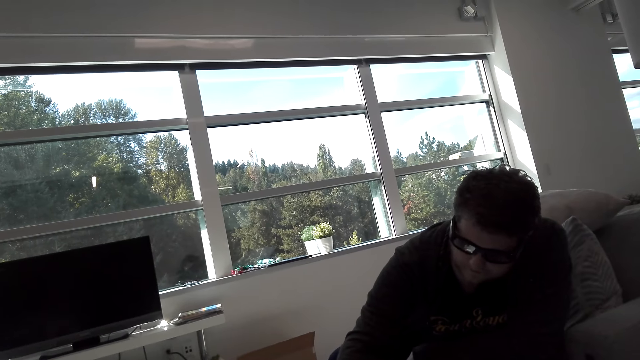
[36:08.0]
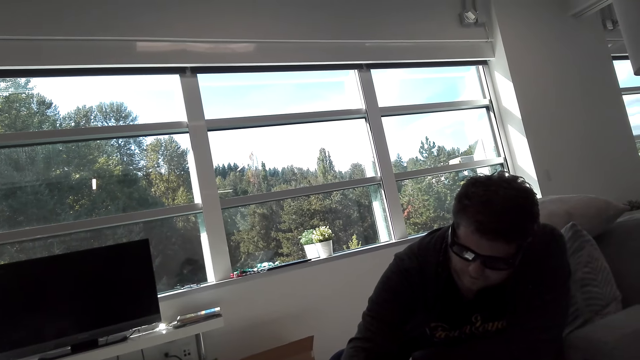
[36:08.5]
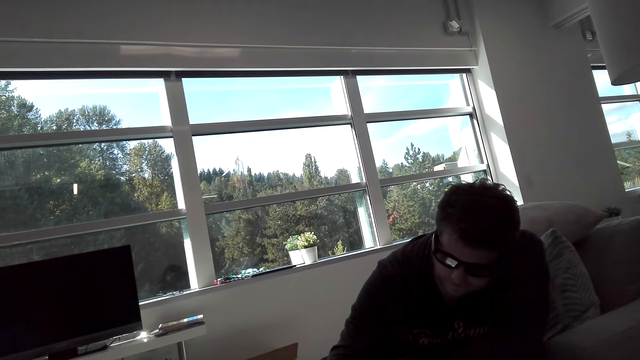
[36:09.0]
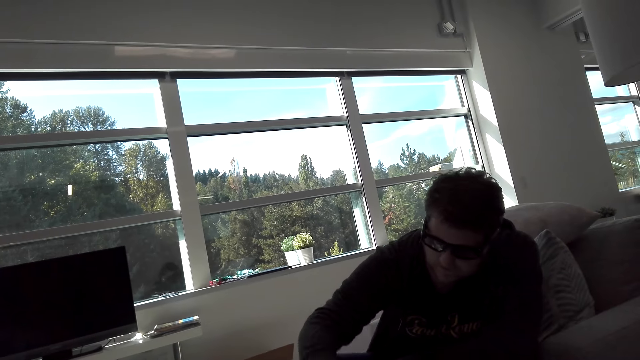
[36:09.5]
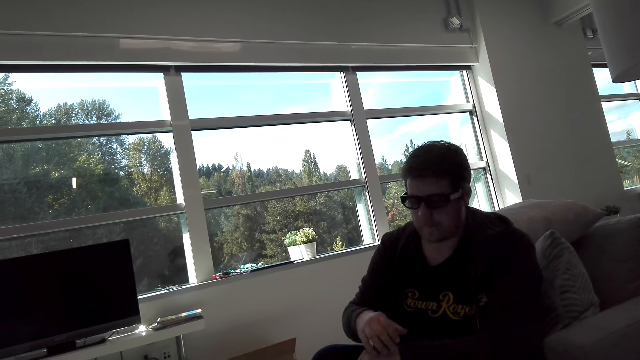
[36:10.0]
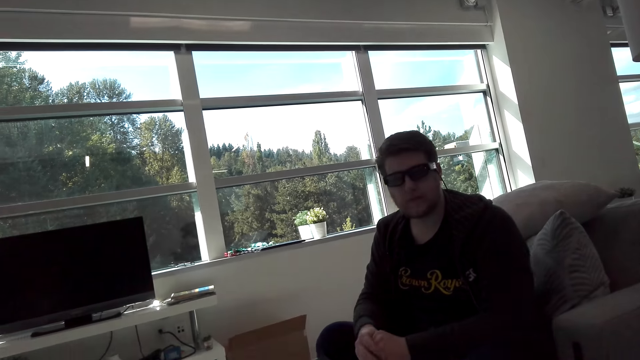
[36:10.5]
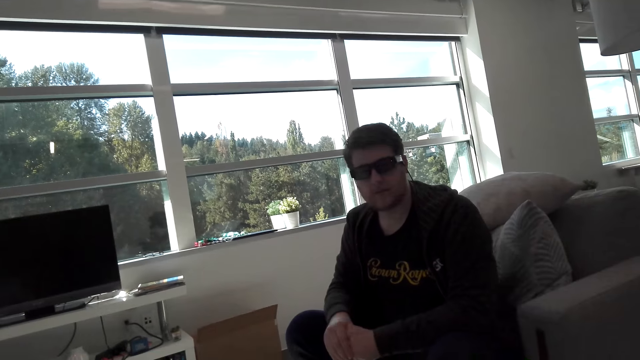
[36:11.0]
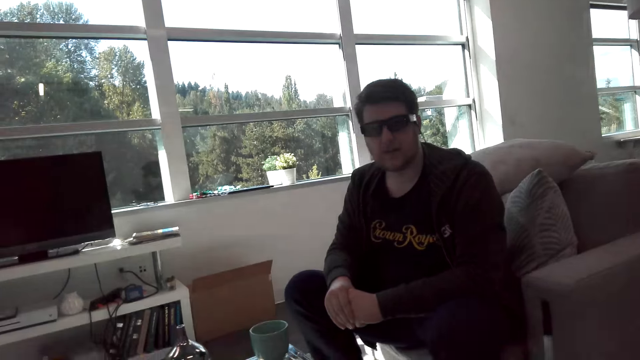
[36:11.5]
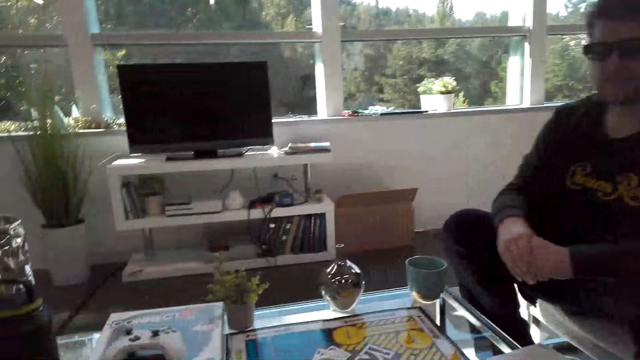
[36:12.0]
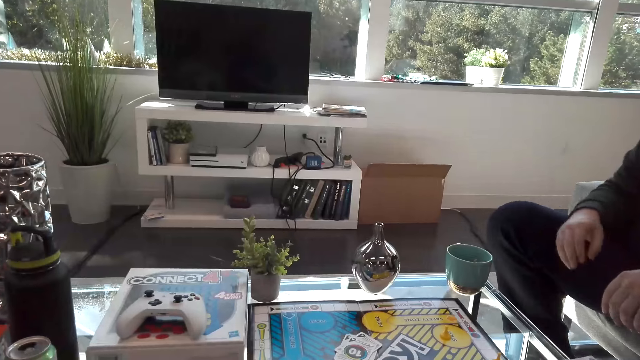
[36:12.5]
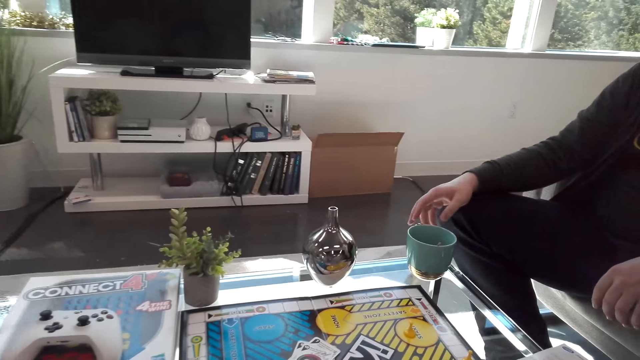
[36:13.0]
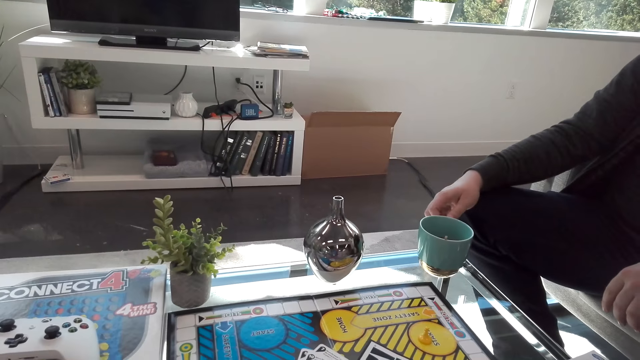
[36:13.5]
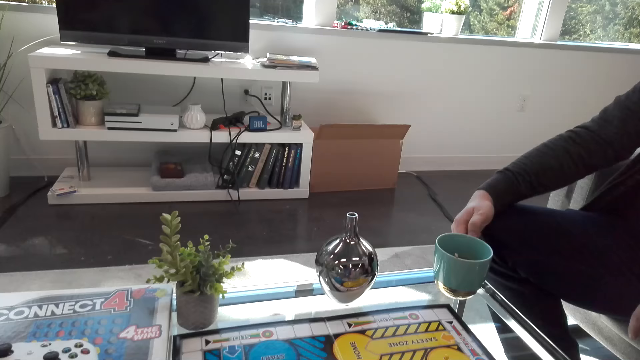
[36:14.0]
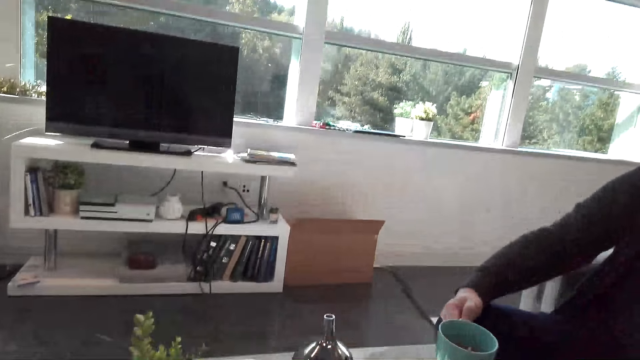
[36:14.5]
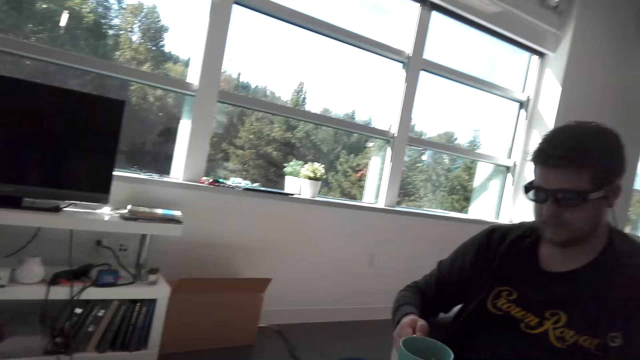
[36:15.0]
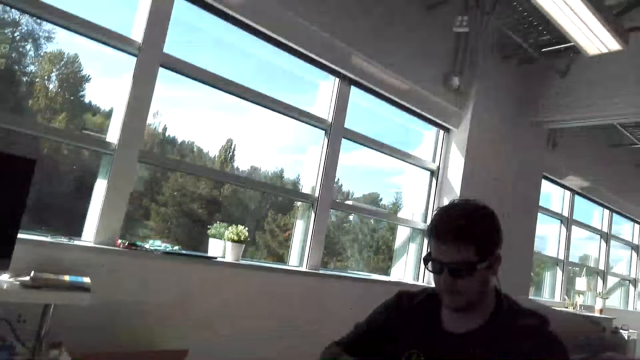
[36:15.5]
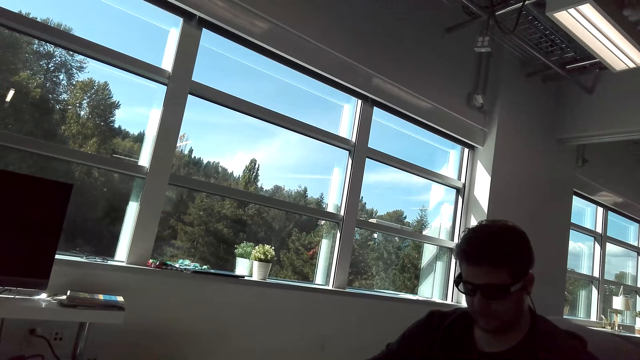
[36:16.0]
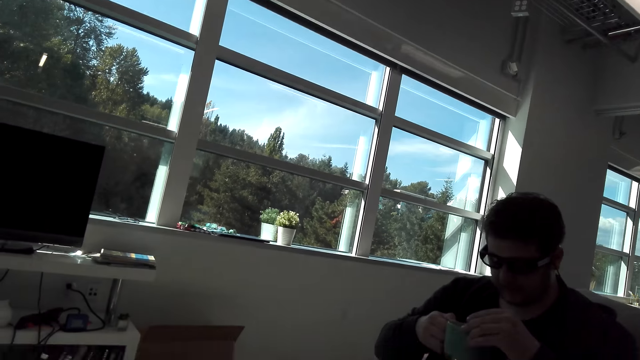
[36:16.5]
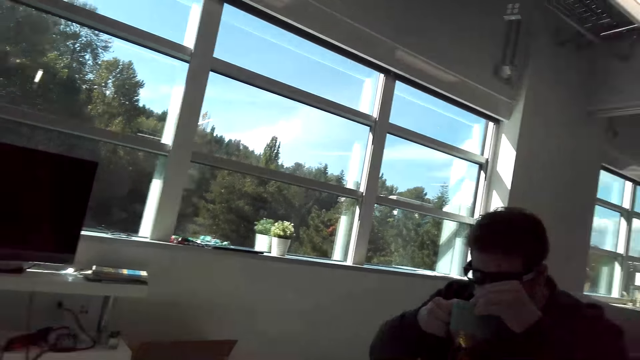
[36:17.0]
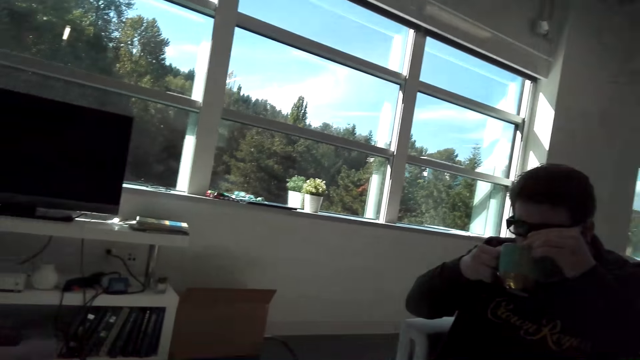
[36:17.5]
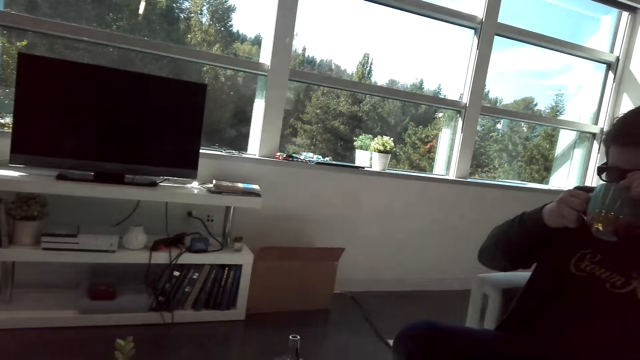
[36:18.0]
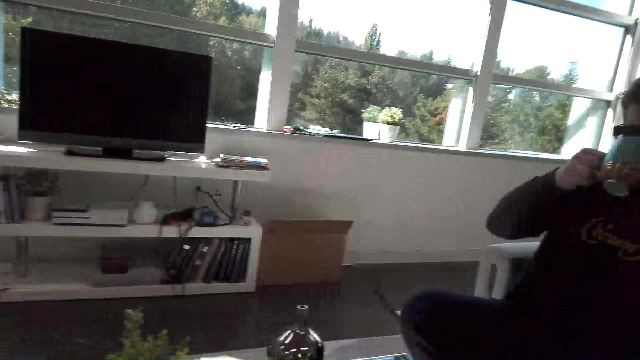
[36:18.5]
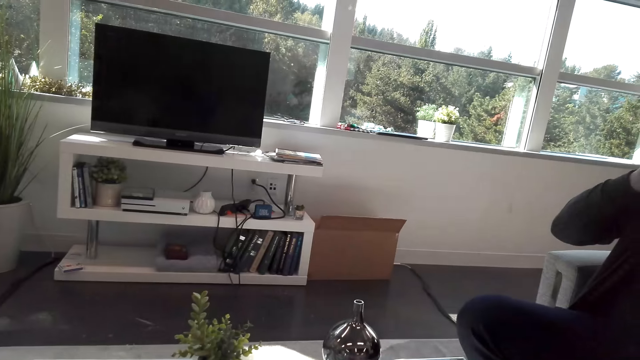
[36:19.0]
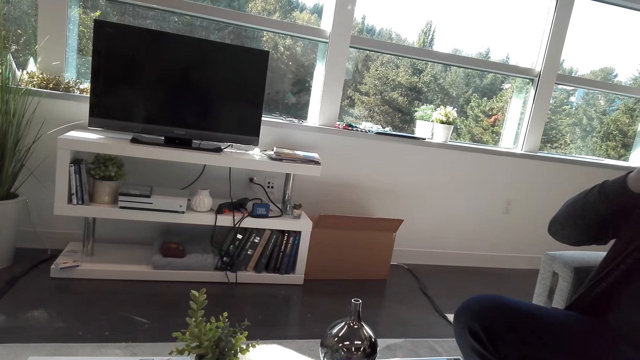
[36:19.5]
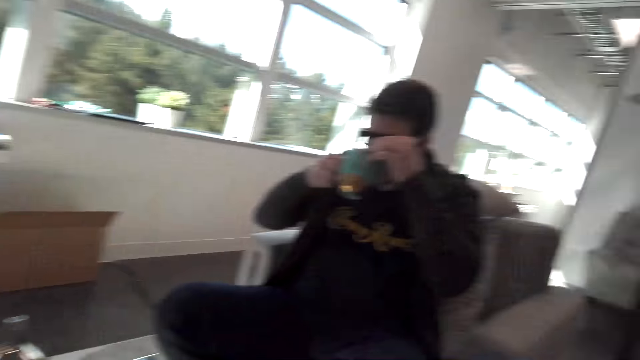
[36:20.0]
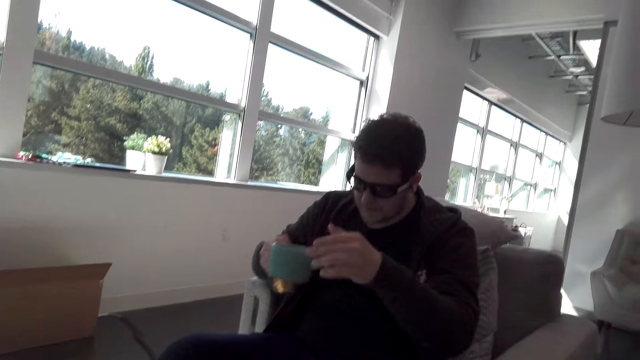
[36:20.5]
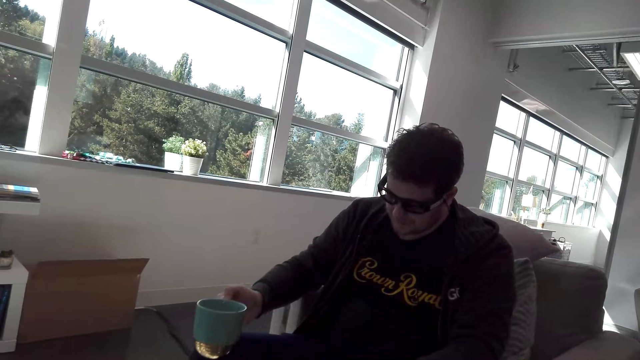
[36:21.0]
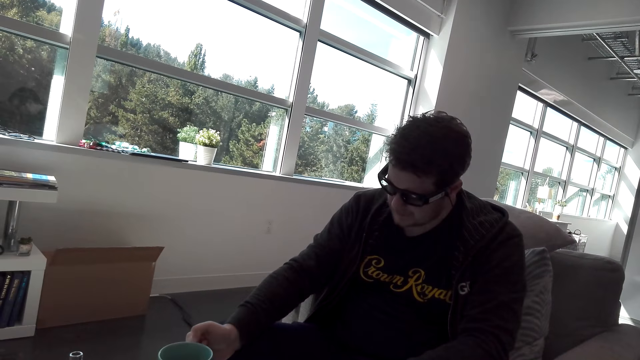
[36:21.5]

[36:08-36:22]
The man interacts with the camera wearer. The man picks up a cup of tea. The man drinks something. Another person takes a drink. The camera wearer looks at the window.

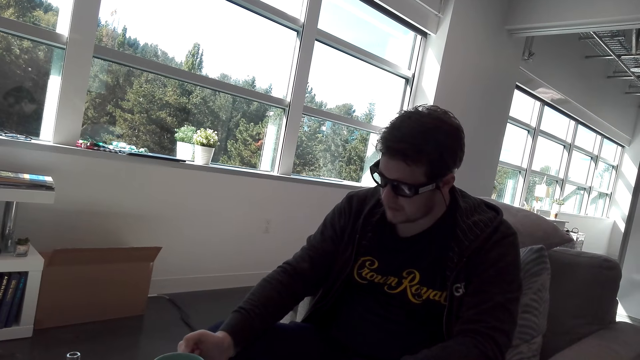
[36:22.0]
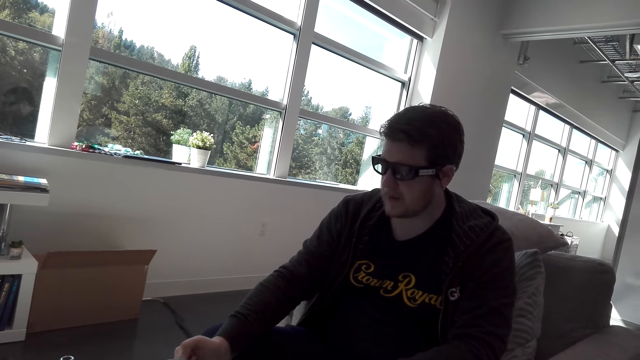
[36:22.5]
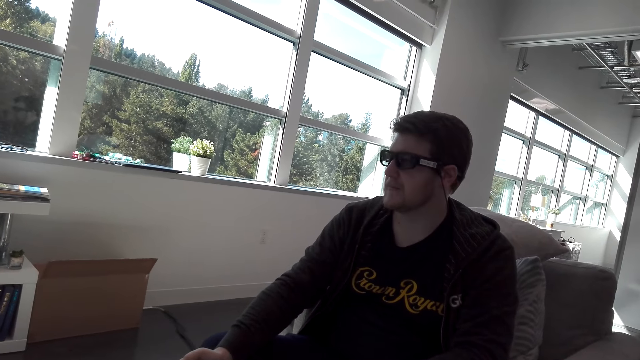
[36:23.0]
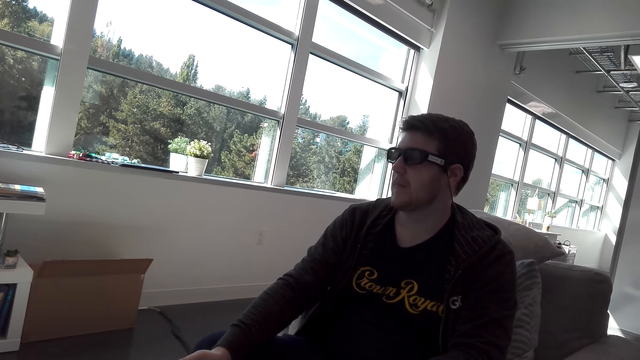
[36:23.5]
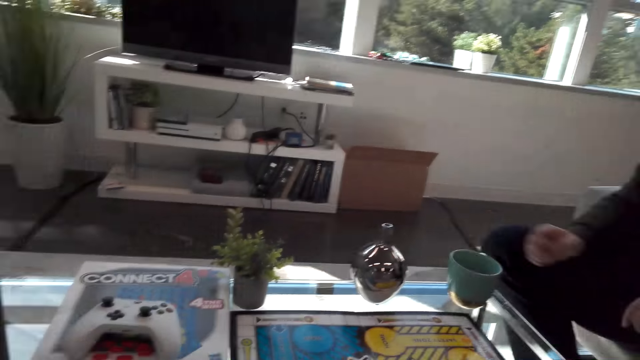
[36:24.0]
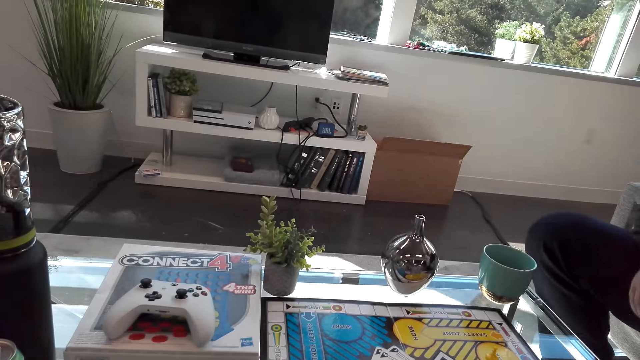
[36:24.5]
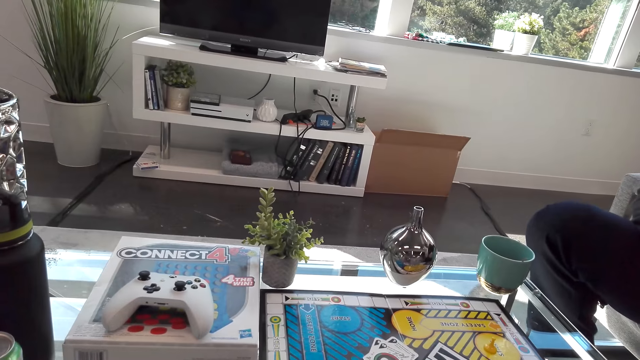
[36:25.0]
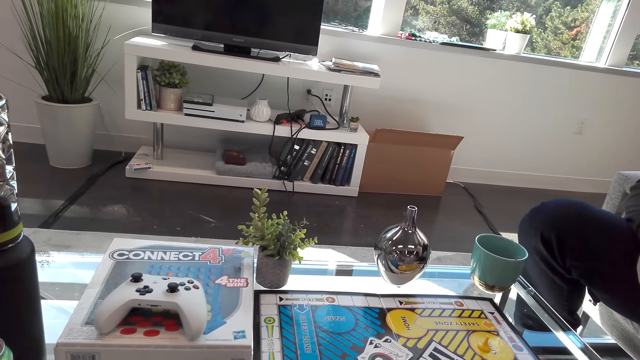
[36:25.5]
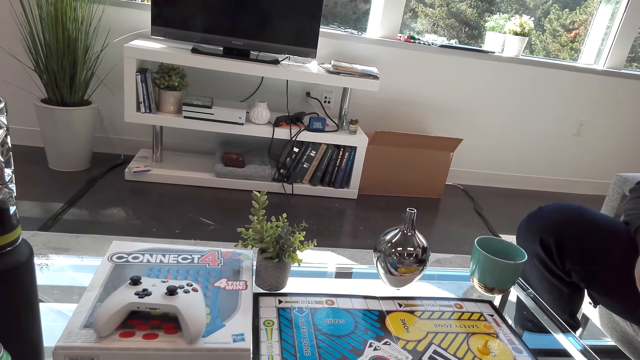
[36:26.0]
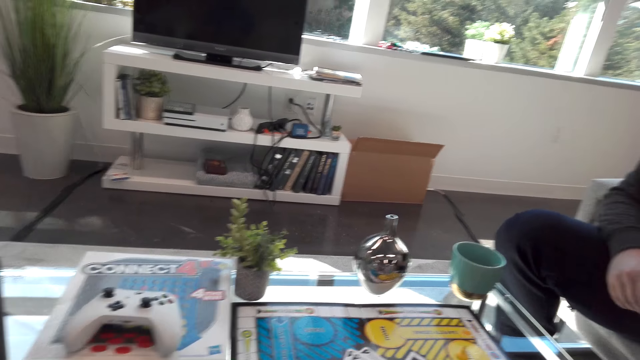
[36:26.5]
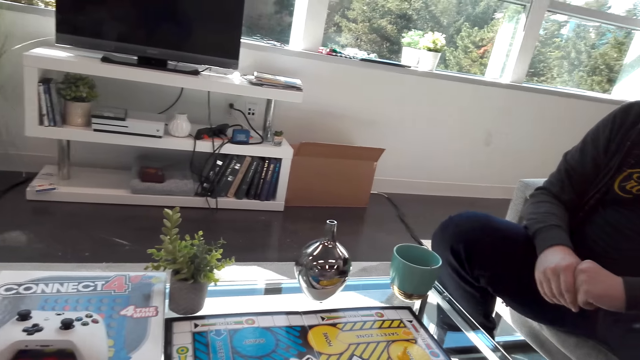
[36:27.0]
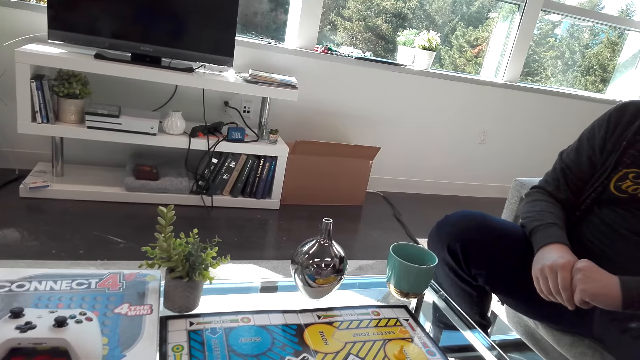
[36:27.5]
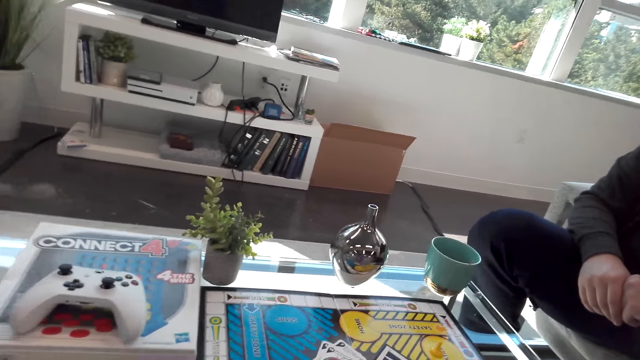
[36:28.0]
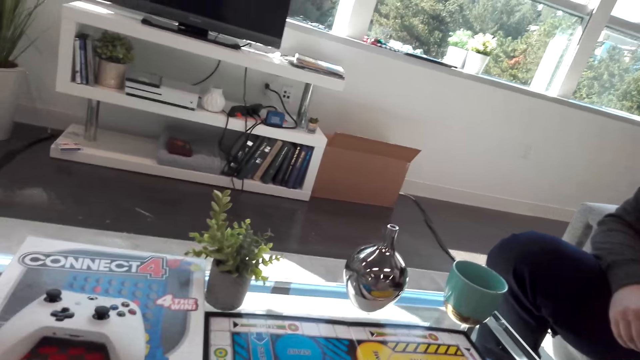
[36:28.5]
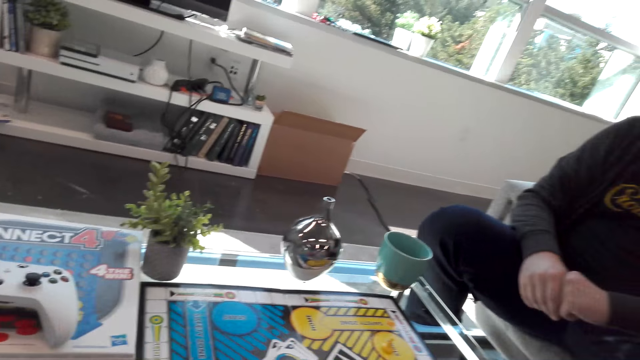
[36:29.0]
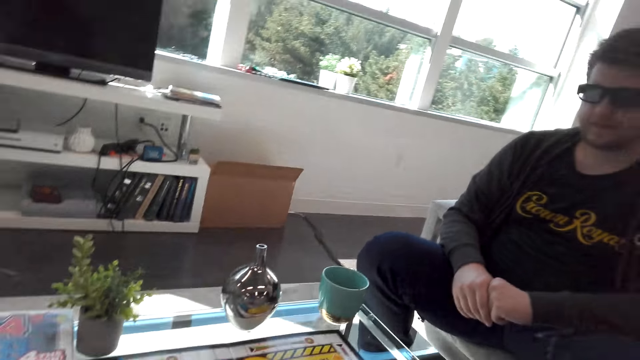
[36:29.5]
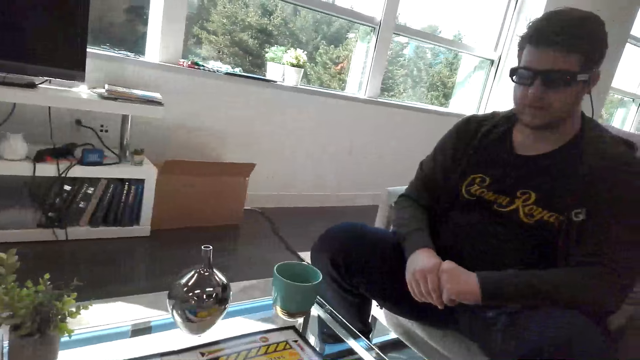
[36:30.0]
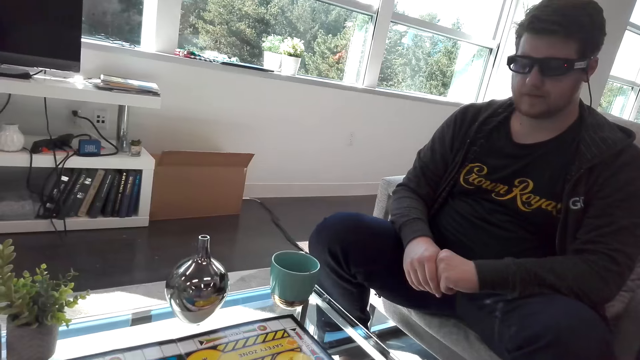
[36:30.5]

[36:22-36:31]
The camera wearer interacts with the man. The person shakes the leg.
